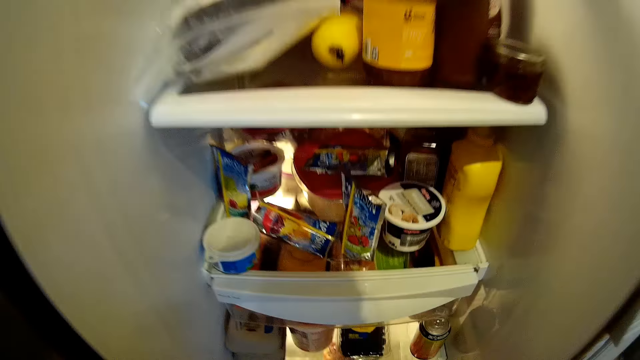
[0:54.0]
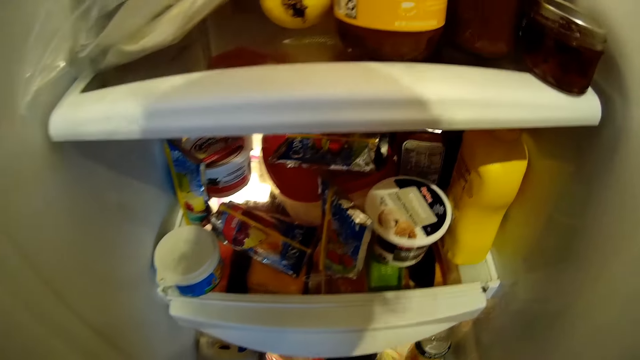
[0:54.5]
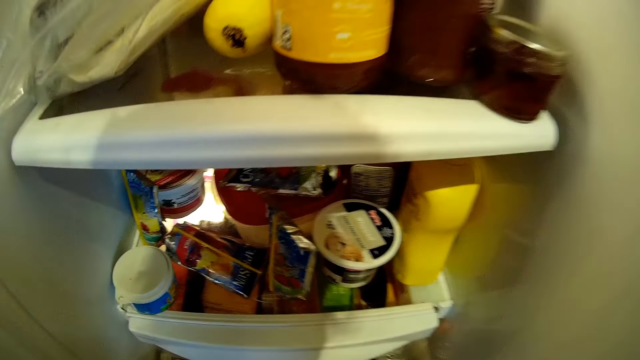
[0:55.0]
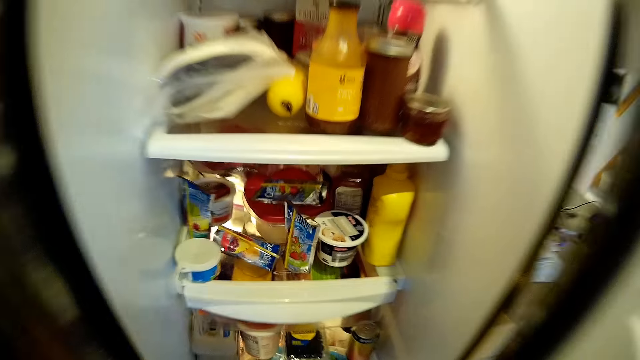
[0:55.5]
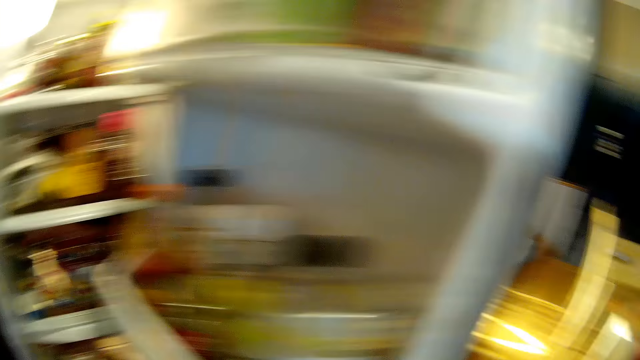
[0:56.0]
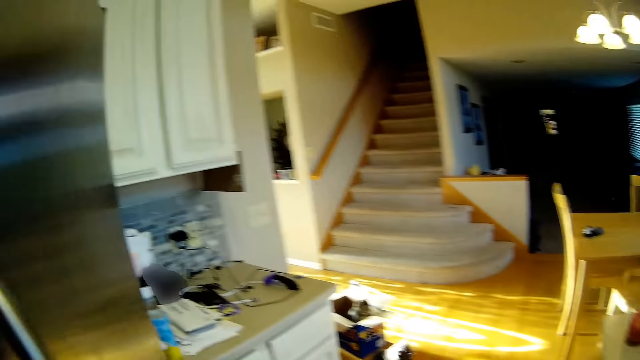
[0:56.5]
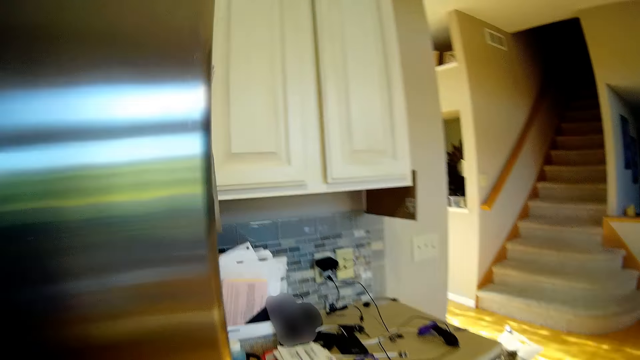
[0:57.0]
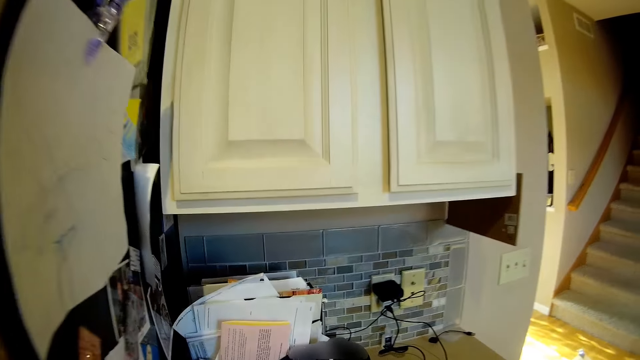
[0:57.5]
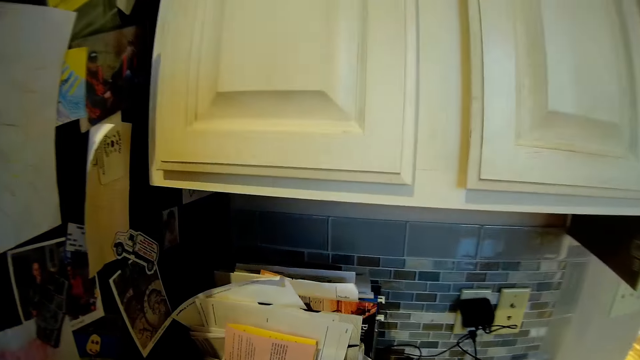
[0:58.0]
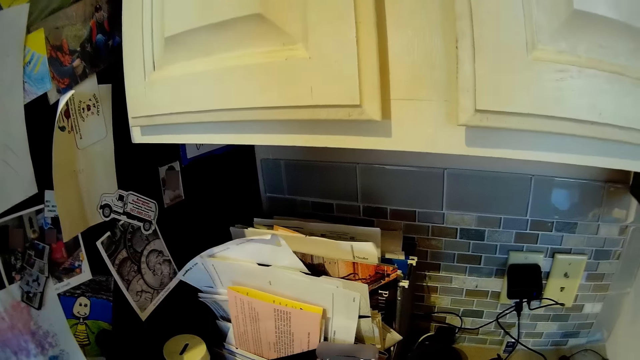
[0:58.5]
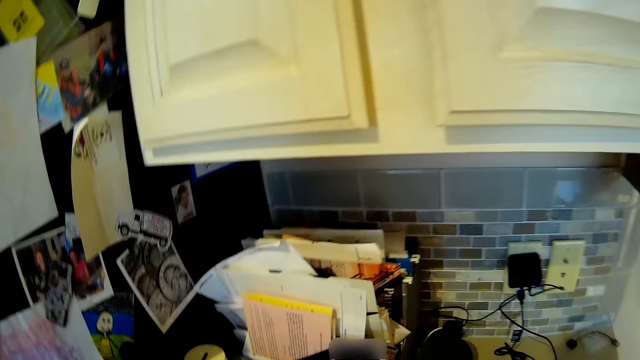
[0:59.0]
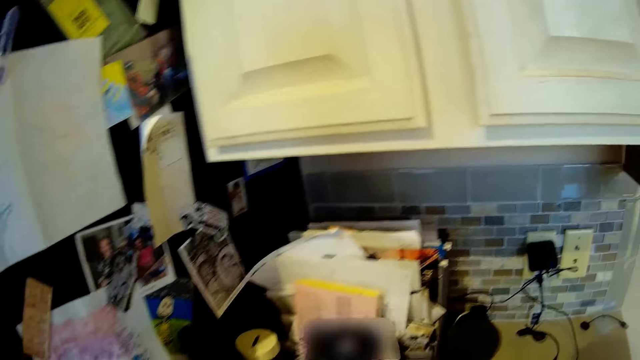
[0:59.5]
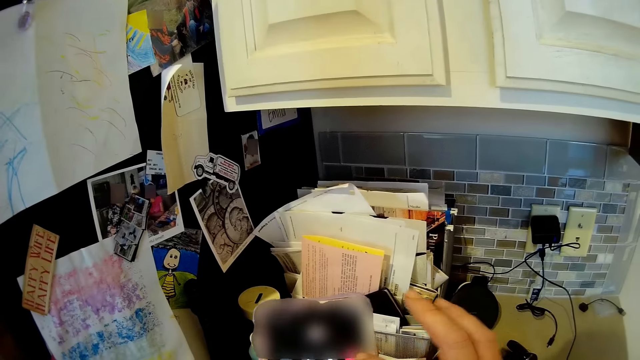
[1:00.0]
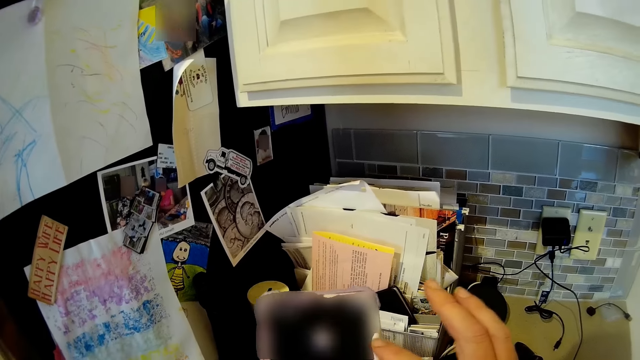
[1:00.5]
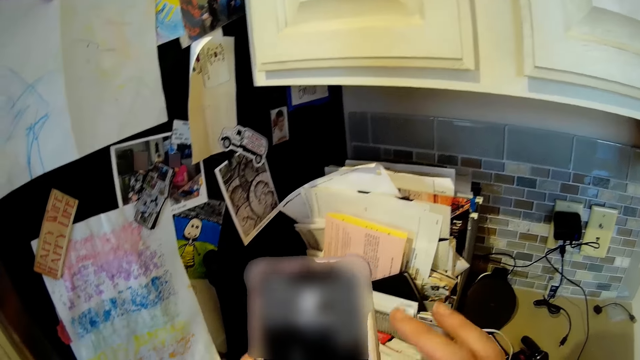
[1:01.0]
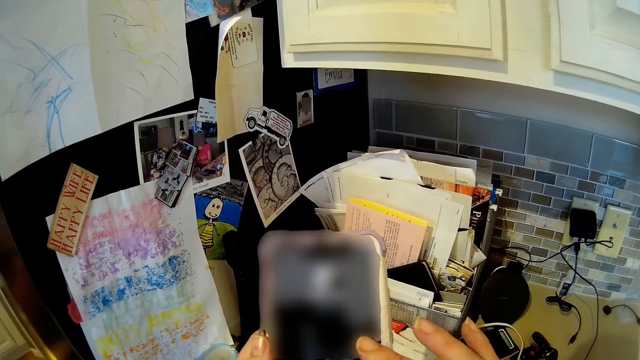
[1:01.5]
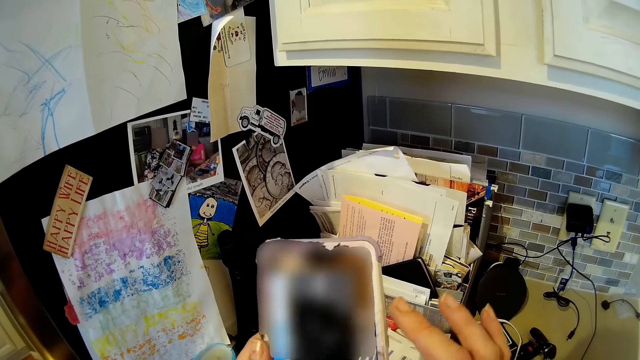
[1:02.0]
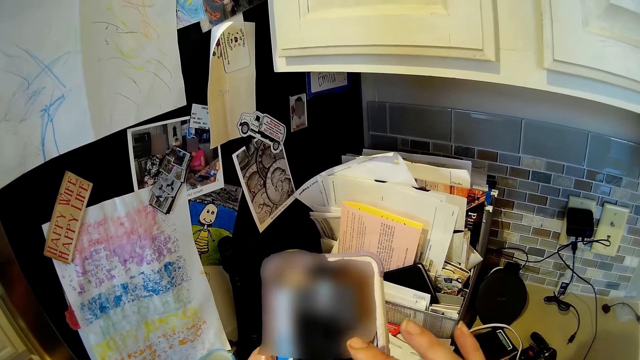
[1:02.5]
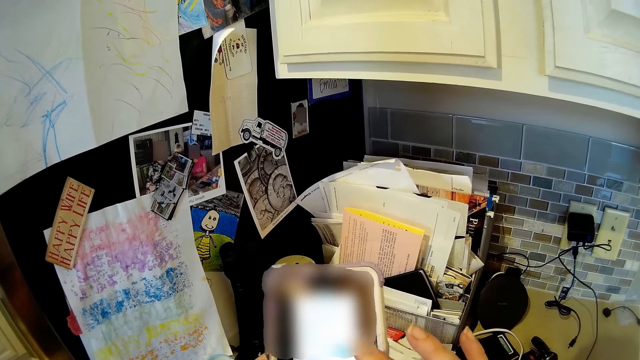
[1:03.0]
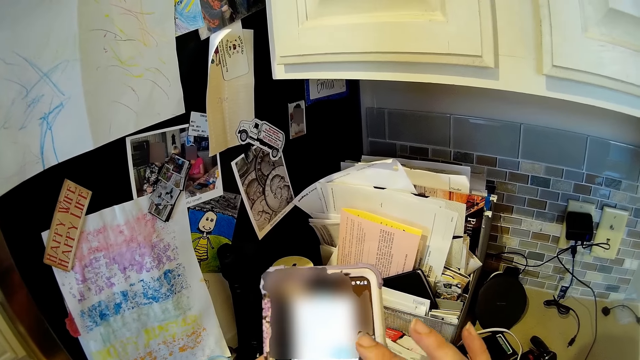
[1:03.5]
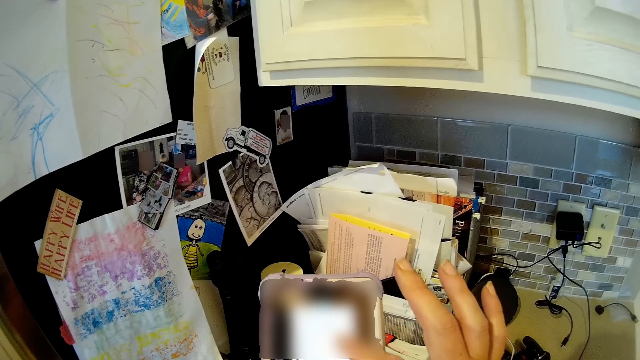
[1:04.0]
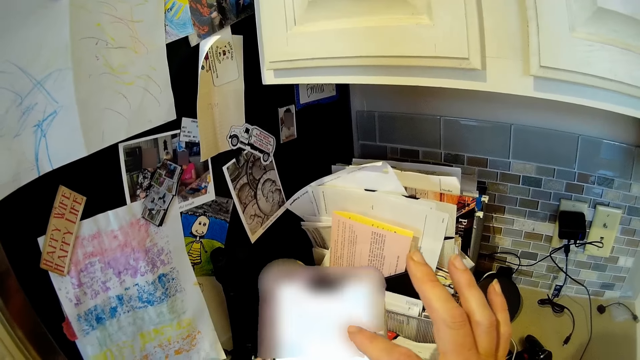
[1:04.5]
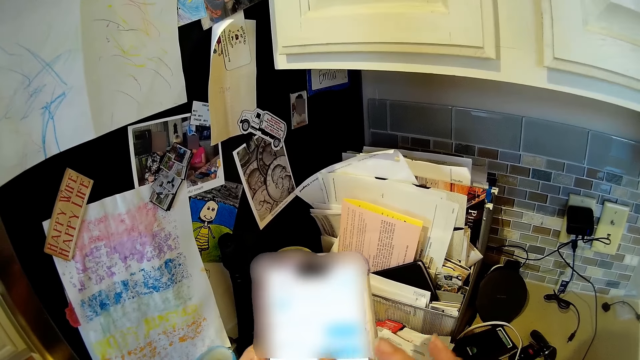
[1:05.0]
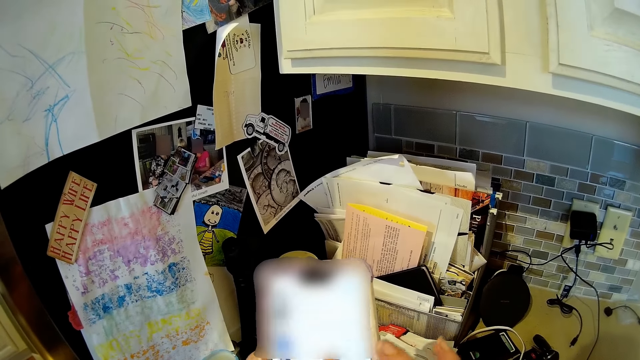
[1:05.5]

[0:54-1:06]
The camera wearer closes the fridge. They walk in the kitchen. They pick up a phone on the table. They scroll on the phone.

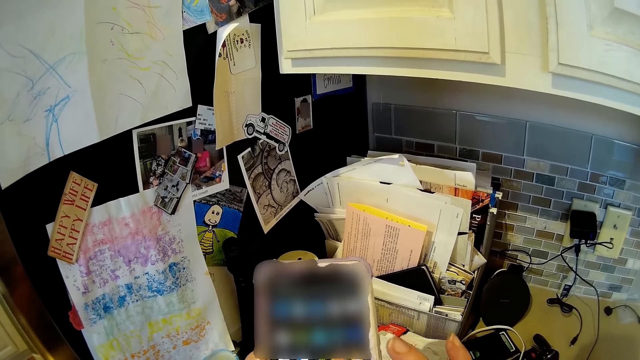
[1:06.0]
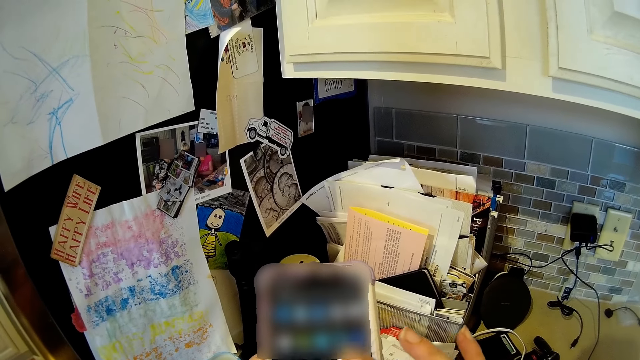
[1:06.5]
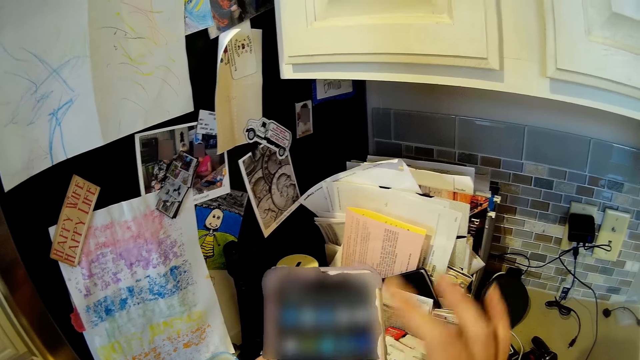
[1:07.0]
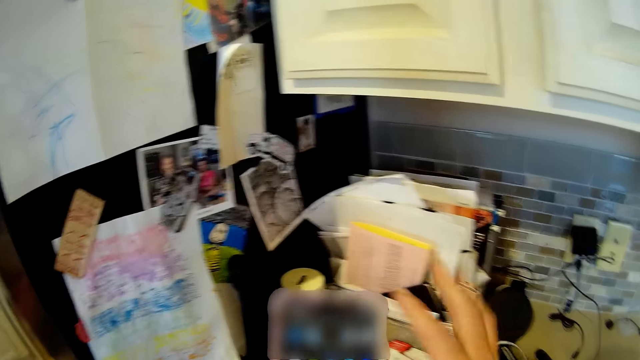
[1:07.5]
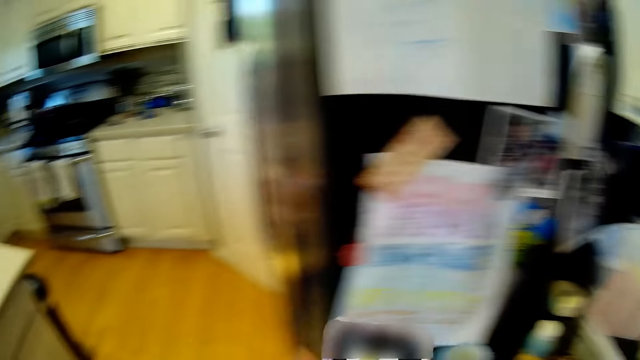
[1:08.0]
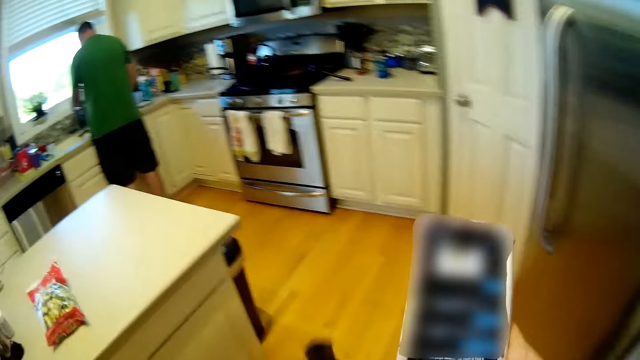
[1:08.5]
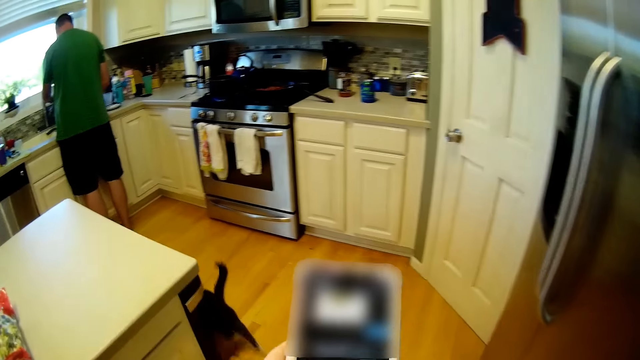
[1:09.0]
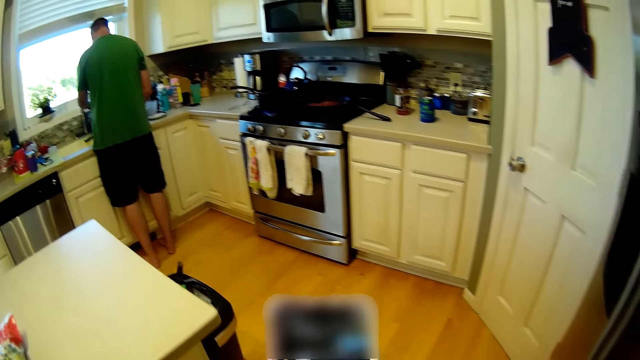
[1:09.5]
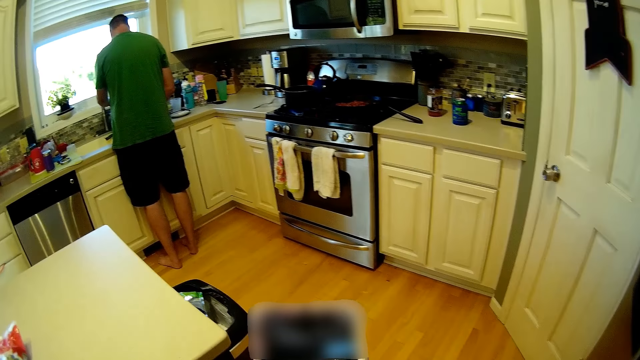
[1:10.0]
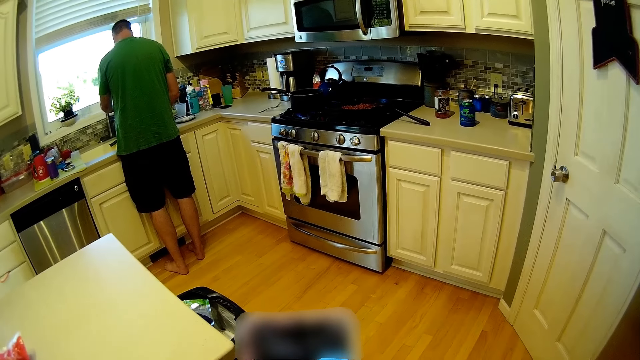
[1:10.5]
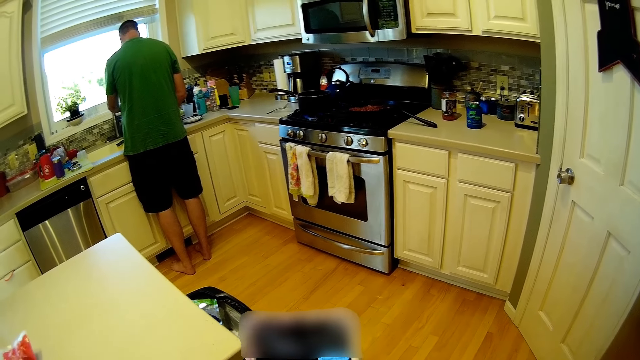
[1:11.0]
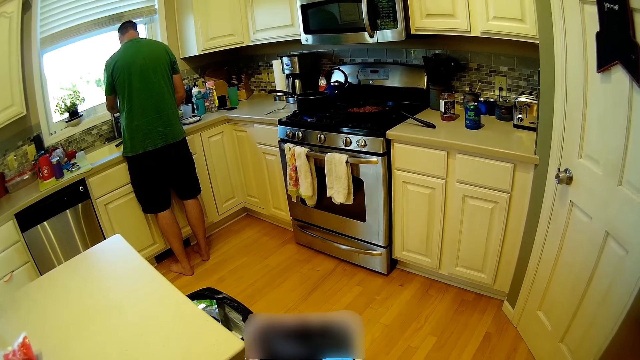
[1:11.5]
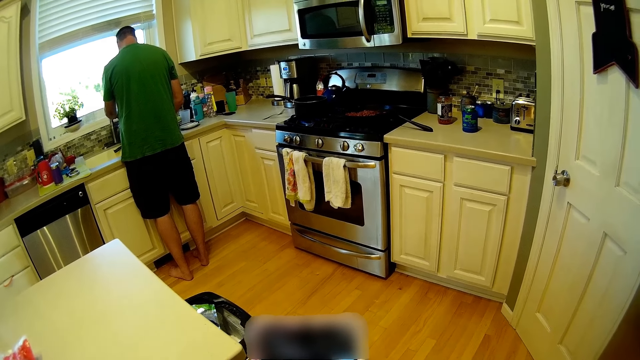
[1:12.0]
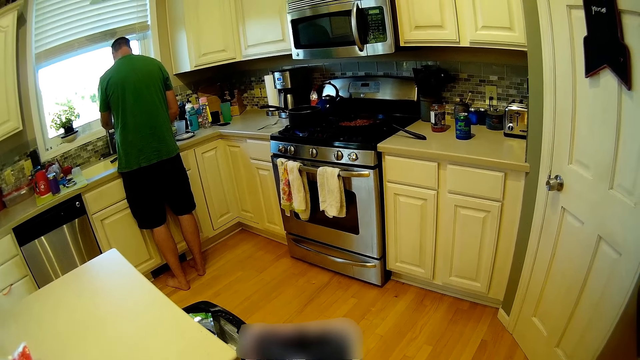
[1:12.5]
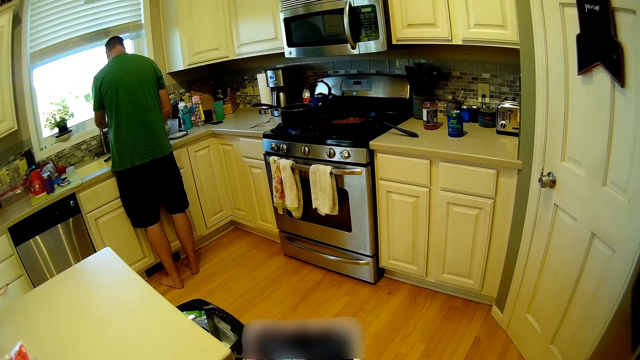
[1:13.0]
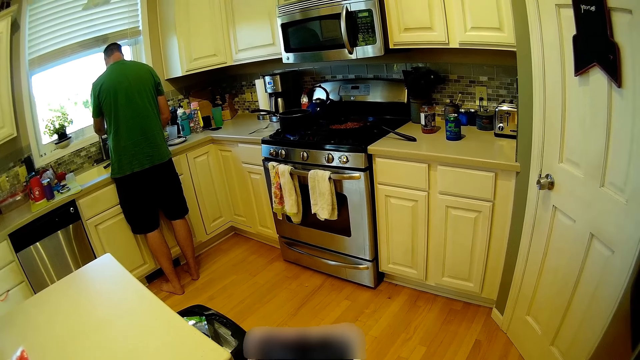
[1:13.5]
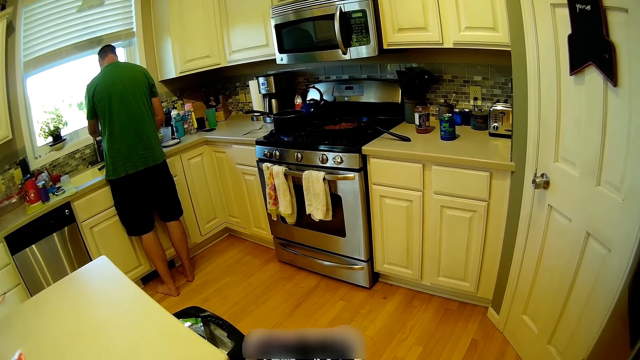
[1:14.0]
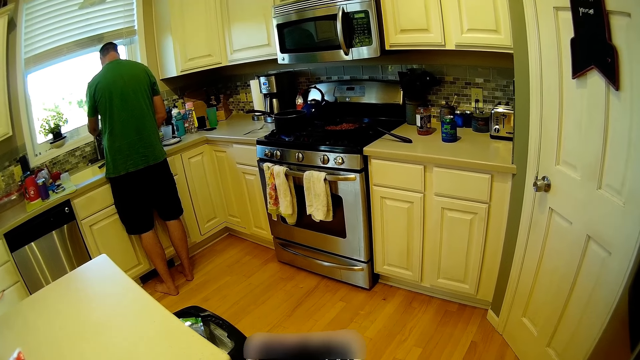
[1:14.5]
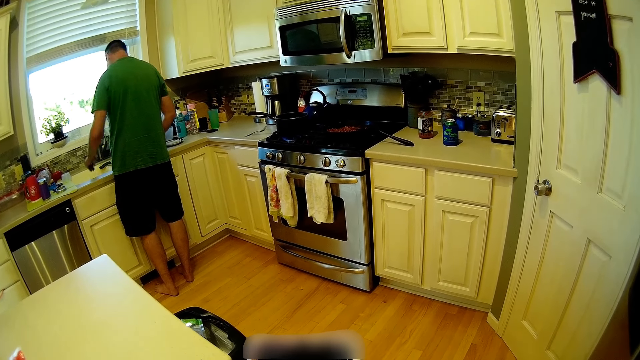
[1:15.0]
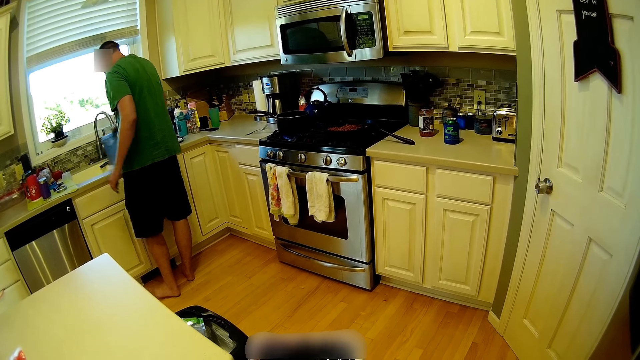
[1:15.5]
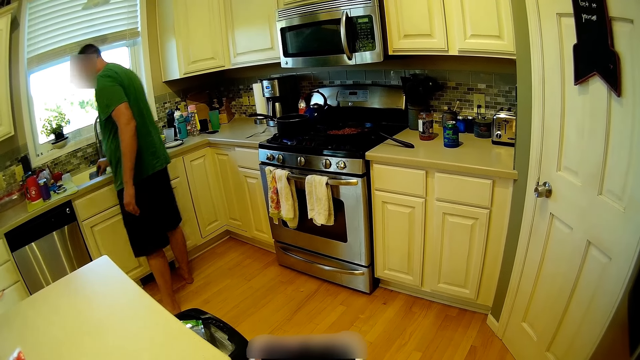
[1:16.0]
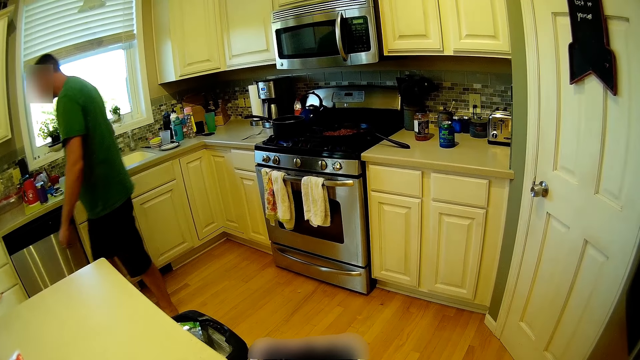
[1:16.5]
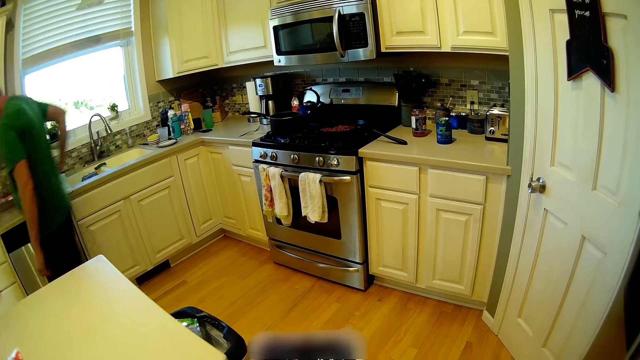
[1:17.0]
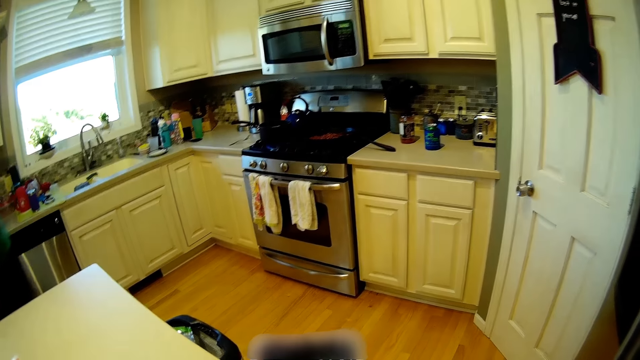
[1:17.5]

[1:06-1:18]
The camera wearer walks in a kitchen. They scroll on a phone. A man stands near a sink. The man puts a tin in the sink. The man walks in the kitchen.
